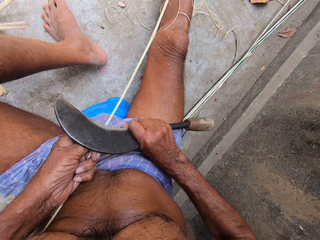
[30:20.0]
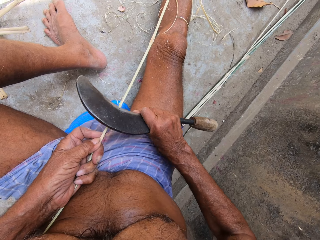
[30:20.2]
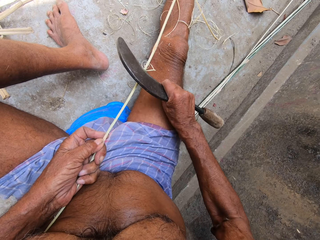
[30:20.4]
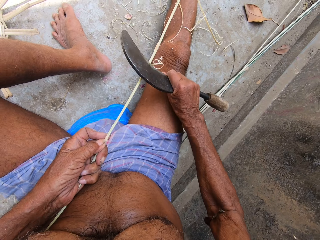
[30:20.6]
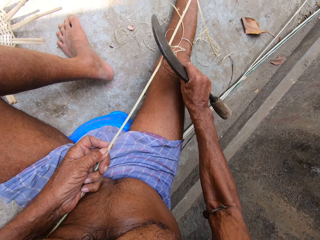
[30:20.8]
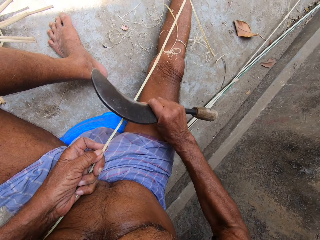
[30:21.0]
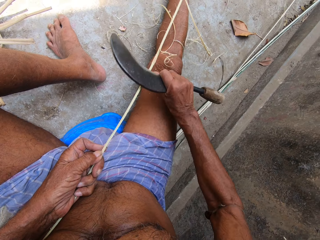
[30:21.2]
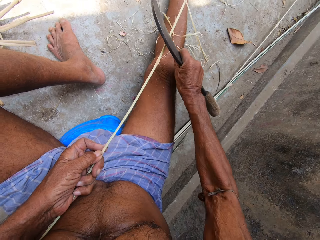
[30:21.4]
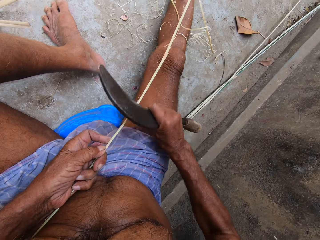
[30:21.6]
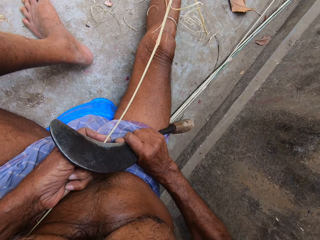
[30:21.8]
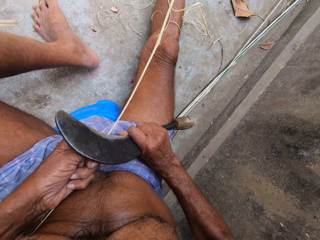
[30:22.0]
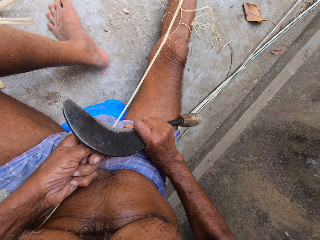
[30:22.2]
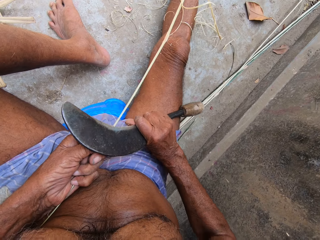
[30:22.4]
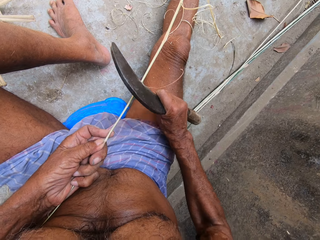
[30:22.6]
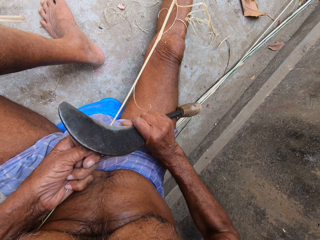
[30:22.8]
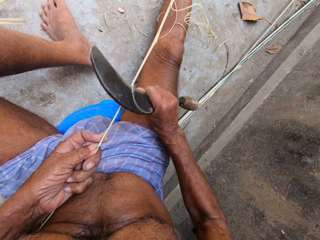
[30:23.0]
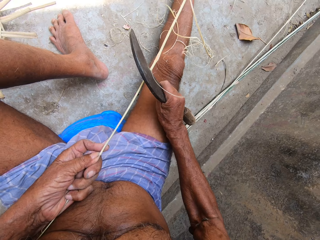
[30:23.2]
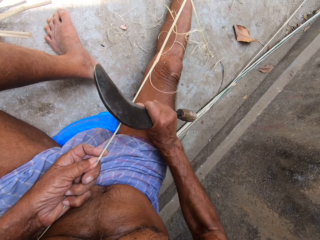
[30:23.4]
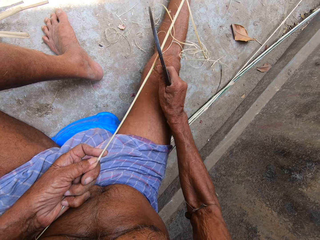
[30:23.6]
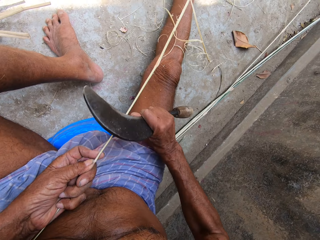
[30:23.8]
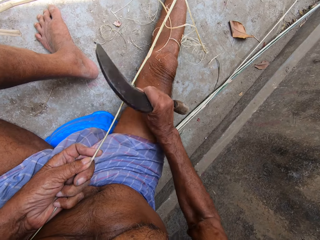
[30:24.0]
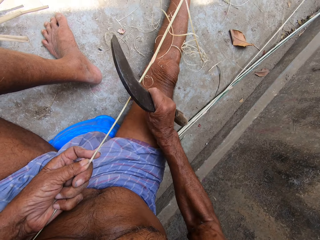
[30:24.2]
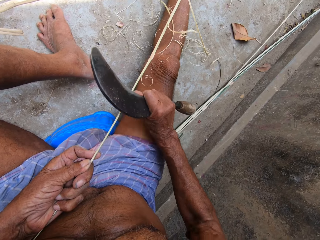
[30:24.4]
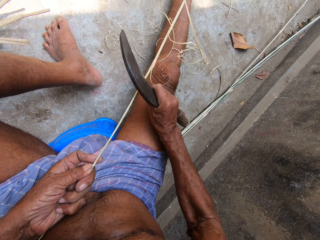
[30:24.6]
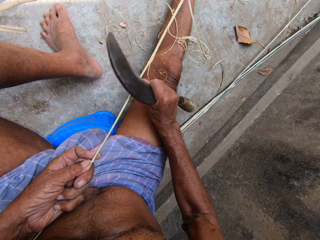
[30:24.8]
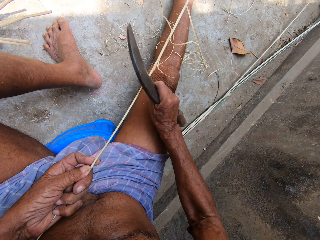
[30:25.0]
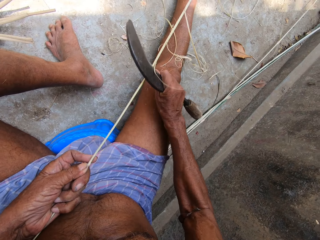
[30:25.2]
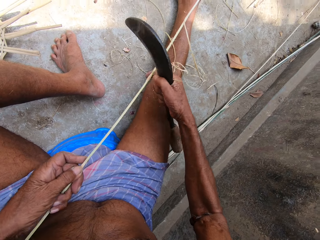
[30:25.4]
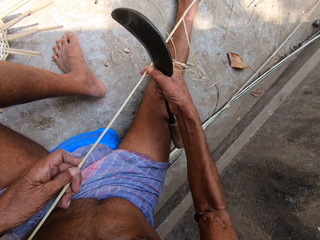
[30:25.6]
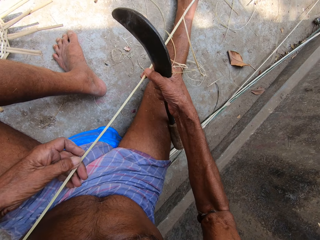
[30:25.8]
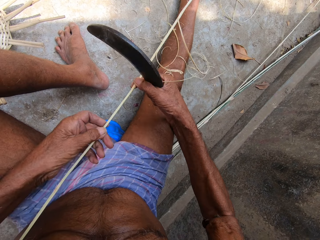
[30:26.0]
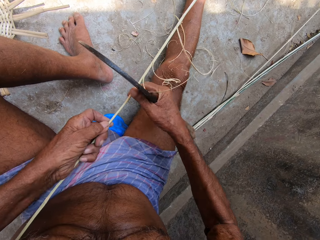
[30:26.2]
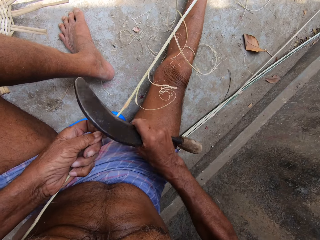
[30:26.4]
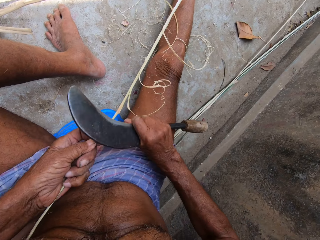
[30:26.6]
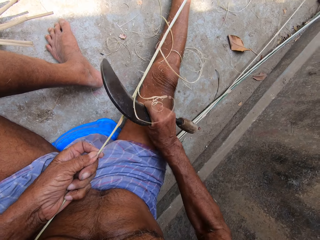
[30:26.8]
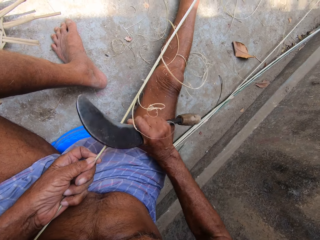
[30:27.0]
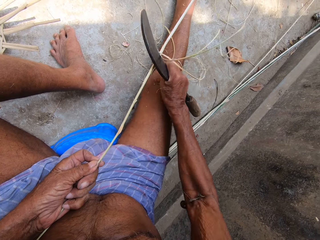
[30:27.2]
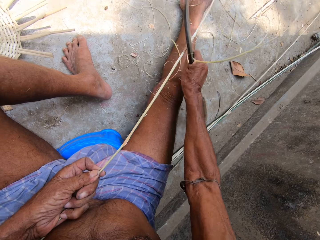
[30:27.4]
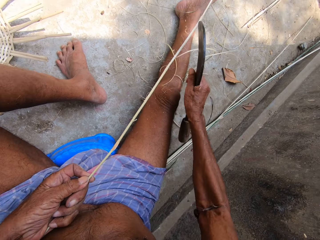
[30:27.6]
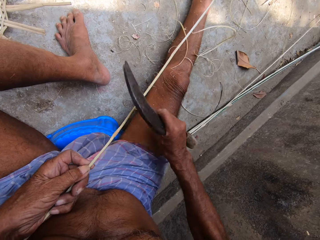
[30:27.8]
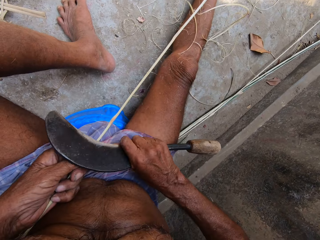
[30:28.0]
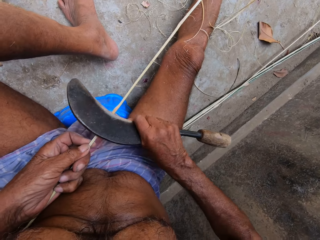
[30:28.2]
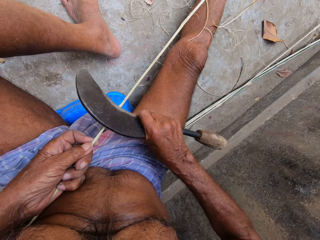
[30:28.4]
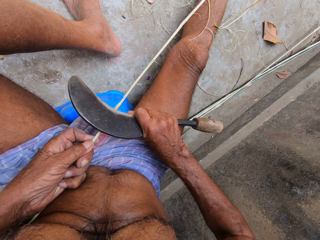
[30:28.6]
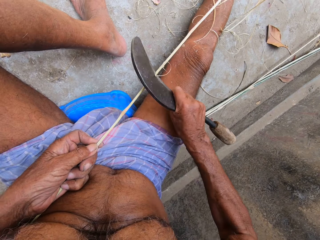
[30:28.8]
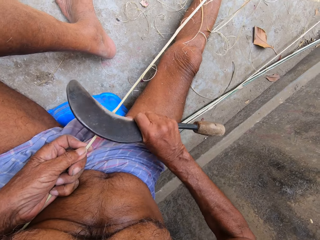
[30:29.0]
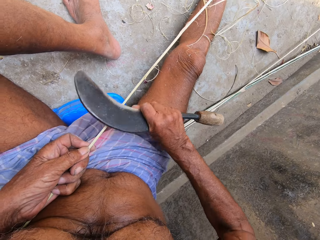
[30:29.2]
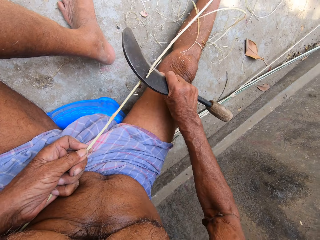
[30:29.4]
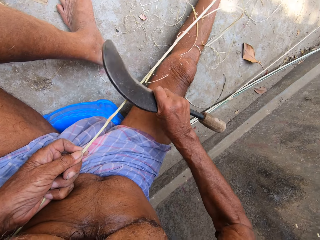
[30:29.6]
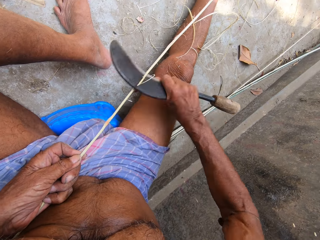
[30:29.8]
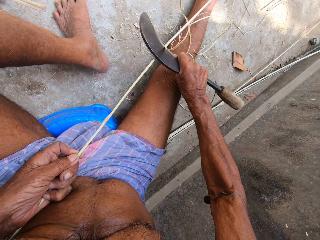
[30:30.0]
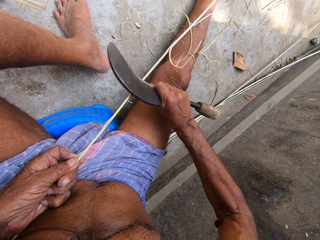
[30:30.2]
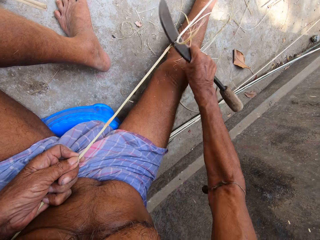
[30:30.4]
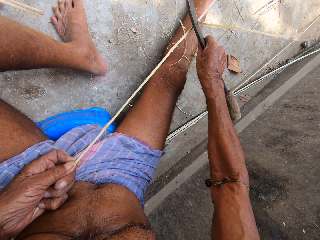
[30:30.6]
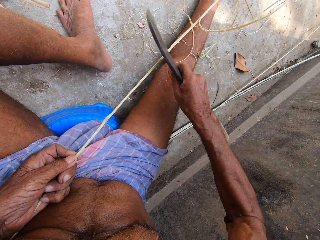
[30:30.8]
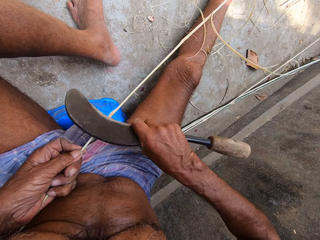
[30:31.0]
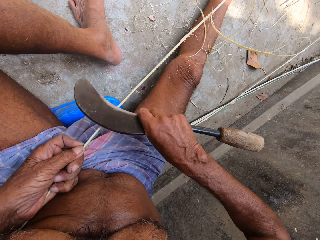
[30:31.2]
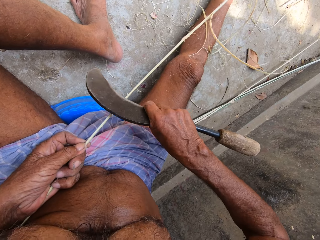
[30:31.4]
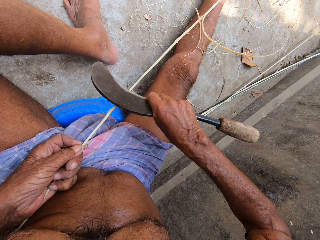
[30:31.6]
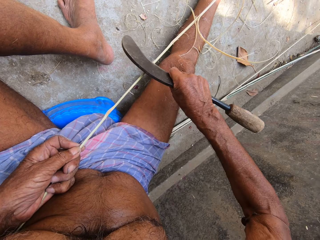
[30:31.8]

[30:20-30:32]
The camera wearer draws the bamboo strip from the floor with both hands. He trims the bamboo strip with the sickle in his right hand.

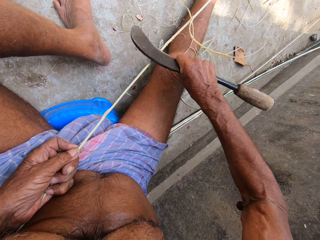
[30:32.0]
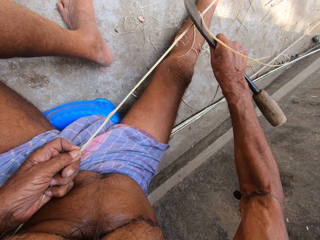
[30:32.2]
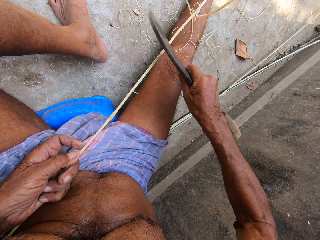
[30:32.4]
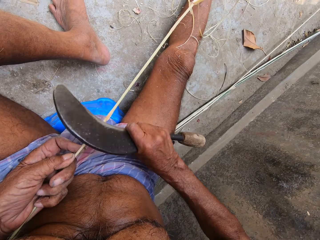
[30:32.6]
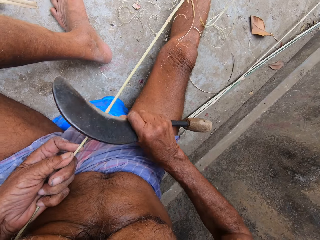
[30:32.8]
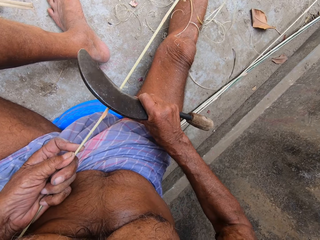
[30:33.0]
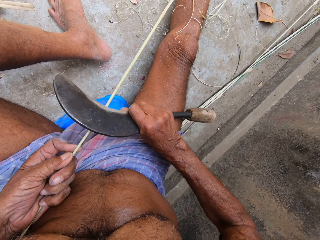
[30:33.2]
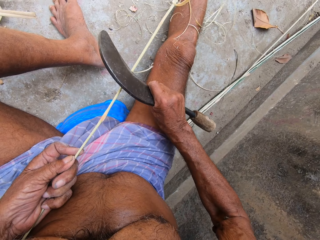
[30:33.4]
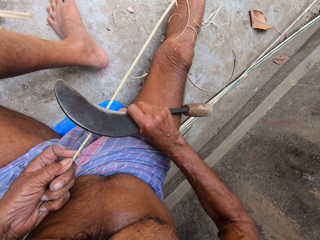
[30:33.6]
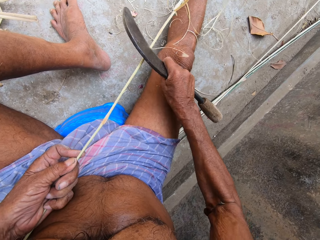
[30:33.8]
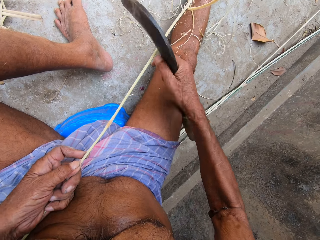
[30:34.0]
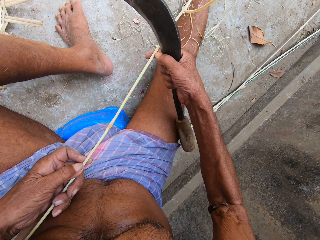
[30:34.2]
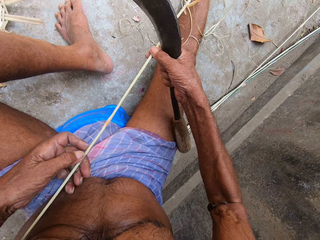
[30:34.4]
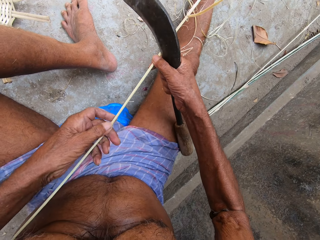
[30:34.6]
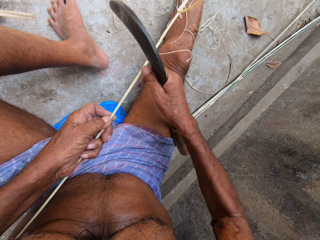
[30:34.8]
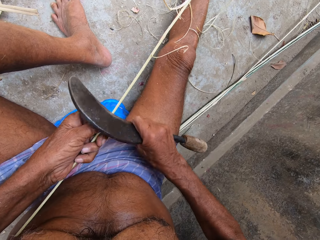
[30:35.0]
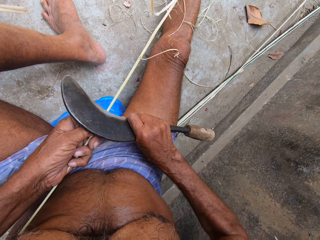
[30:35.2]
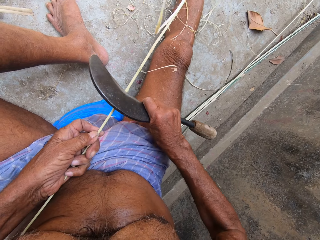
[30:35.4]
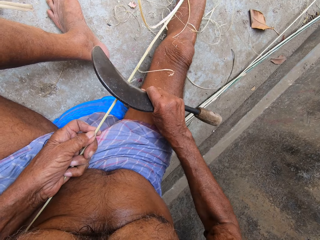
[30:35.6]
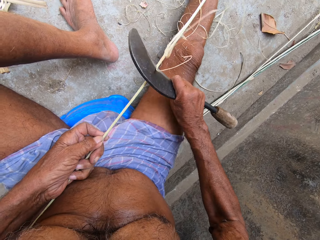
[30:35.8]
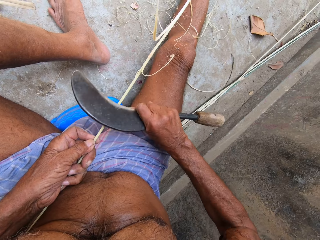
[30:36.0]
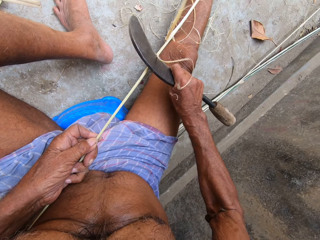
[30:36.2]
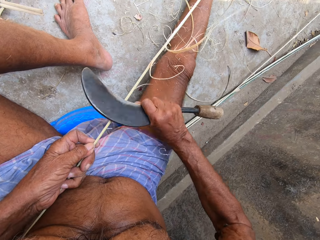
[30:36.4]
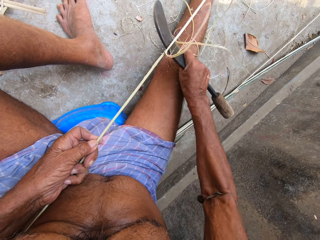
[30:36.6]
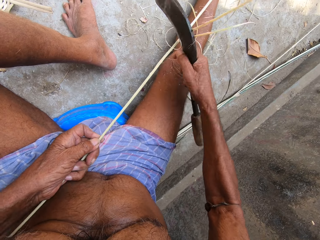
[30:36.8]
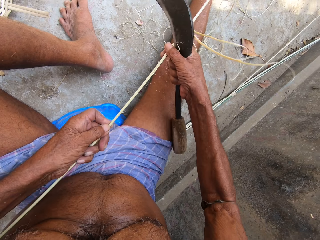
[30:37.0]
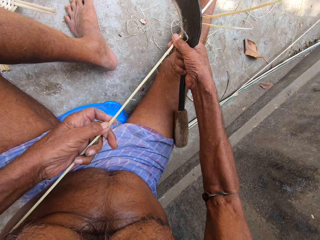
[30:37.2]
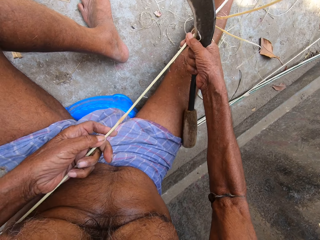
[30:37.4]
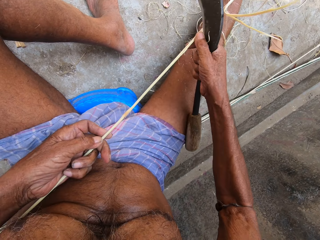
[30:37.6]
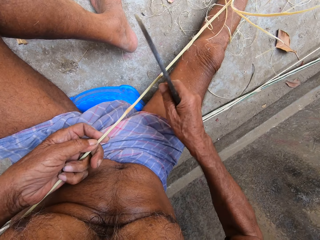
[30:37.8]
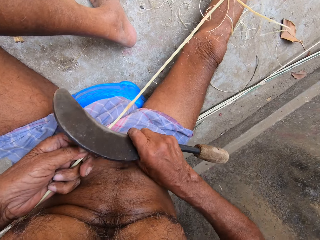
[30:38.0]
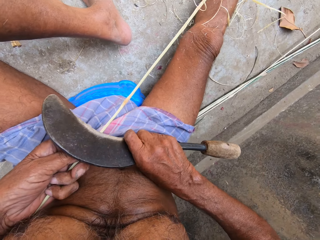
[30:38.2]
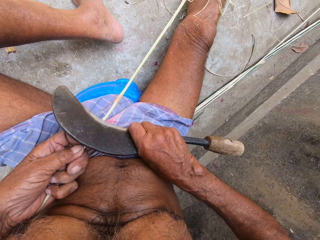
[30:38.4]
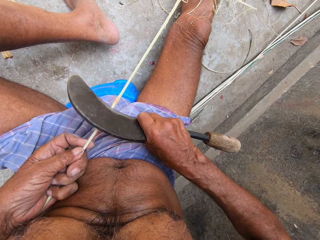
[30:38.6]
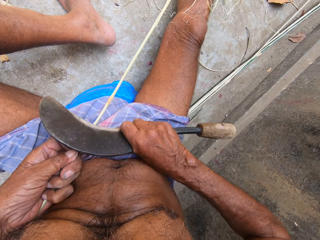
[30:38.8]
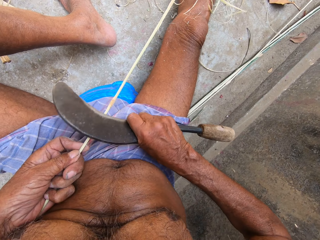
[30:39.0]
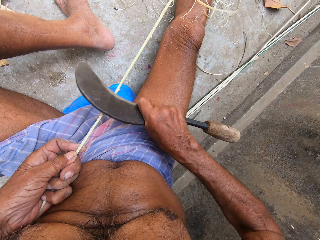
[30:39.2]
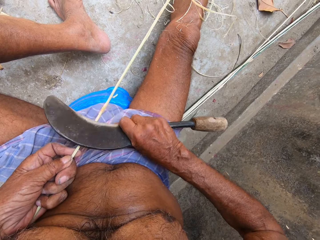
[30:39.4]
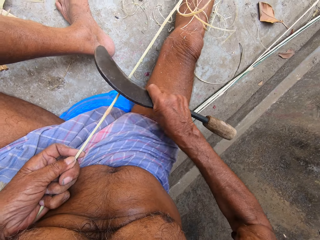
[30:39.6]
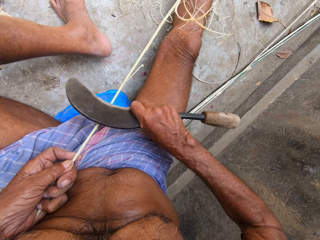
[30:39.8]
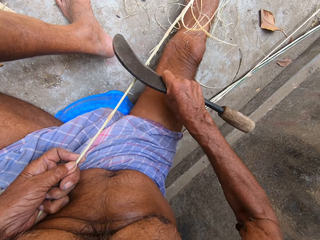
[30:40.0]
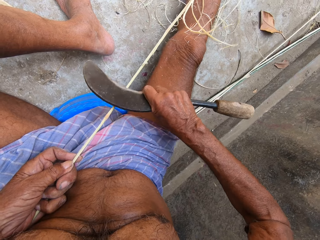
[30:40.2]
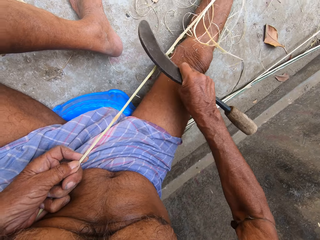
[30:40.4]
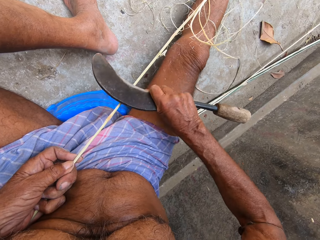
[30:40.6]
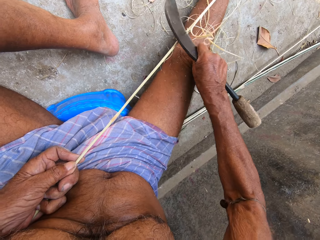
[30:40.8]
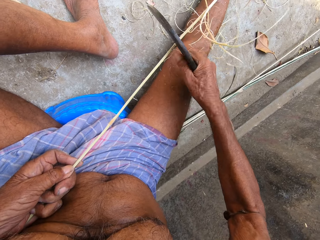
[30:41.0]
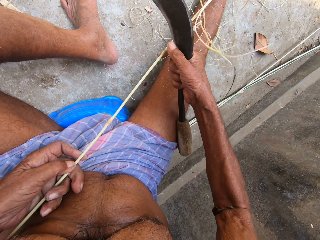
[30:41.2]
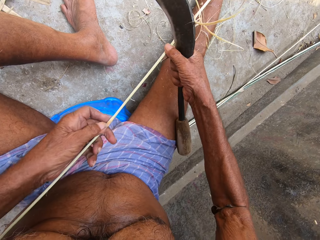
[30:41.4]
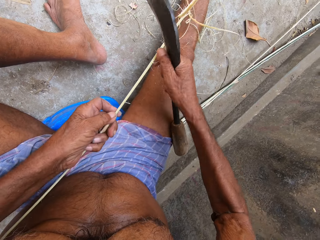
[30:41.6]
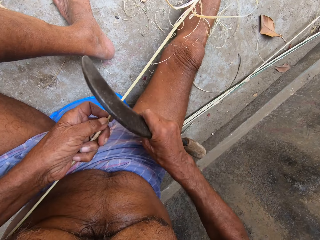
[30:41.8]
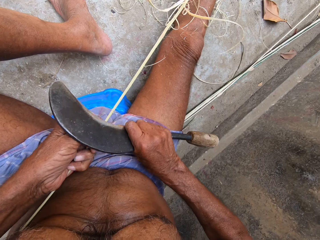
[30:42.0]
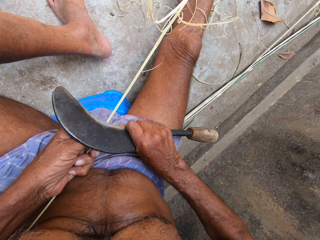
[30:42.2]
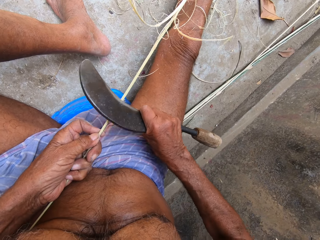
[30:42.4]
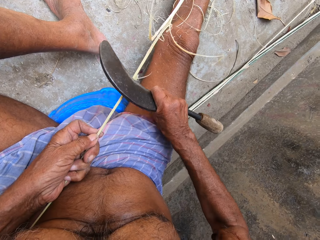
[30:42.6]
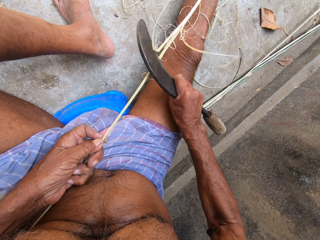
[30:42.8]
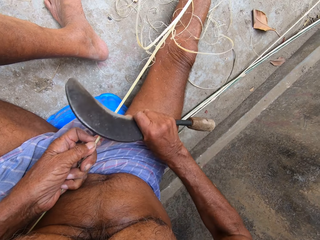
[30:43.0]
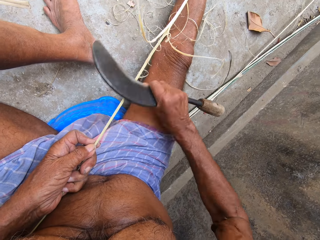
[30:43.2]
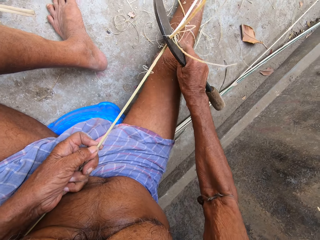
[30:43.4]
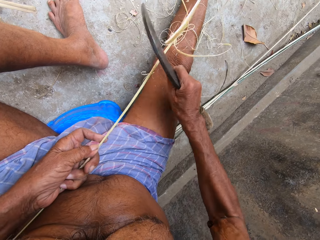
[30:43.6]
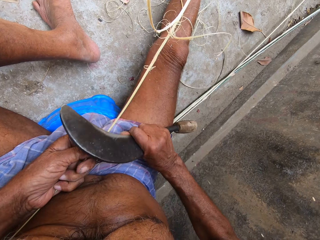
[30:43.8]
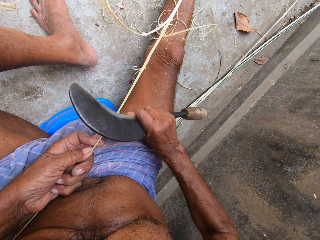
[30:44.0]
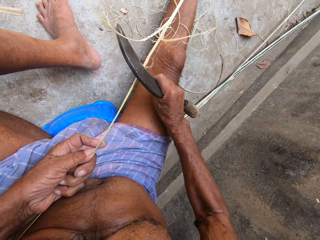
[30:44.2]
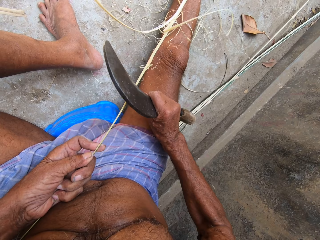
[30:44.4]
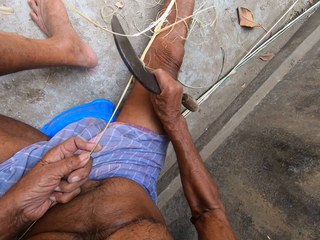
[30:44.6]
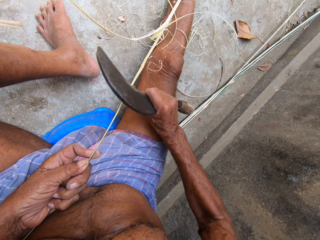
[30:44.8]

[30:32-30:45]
The camera wearer draws the bamboo strip from the floor with both hands. He trims the bamboo strip with the sickle in his right hand.
